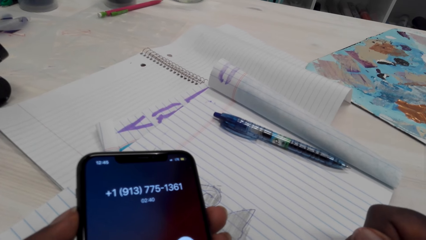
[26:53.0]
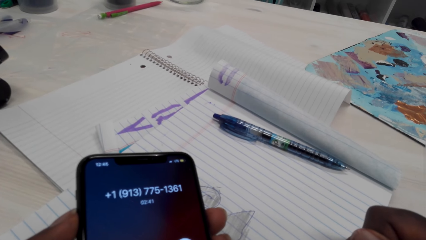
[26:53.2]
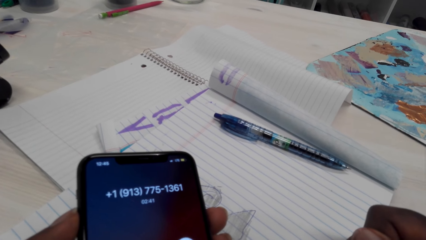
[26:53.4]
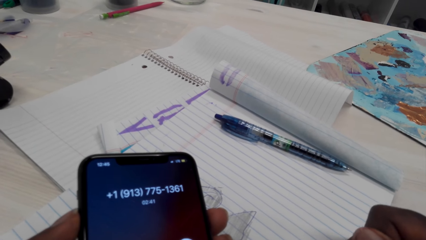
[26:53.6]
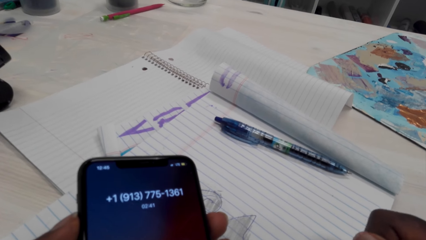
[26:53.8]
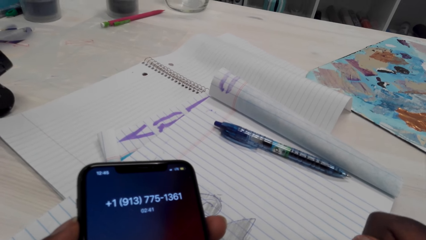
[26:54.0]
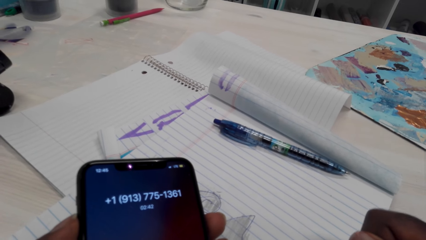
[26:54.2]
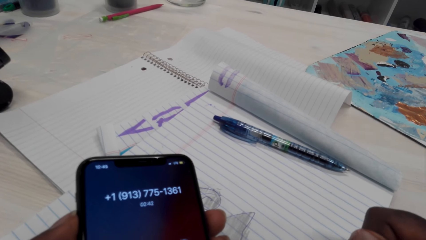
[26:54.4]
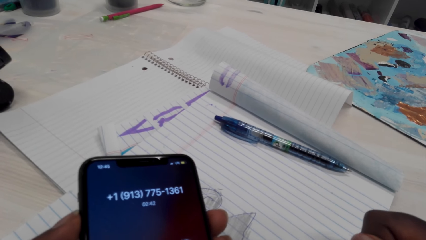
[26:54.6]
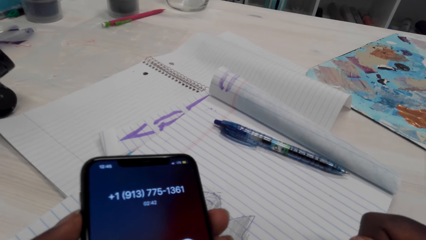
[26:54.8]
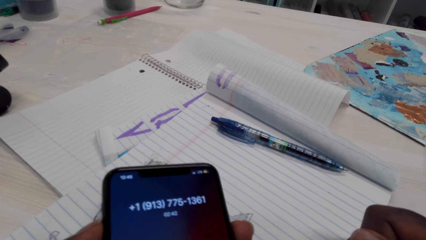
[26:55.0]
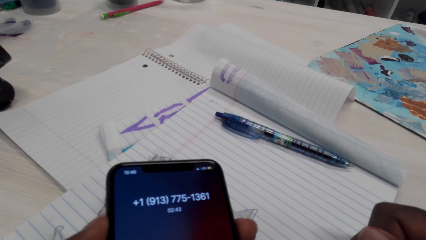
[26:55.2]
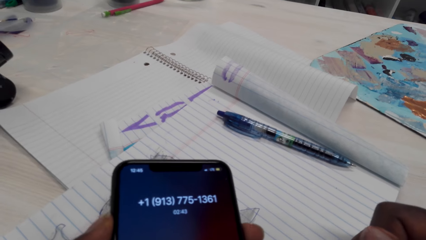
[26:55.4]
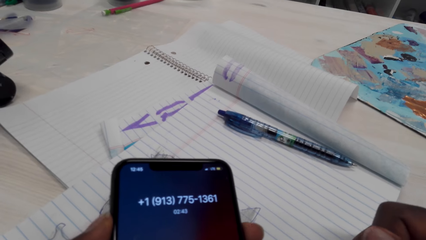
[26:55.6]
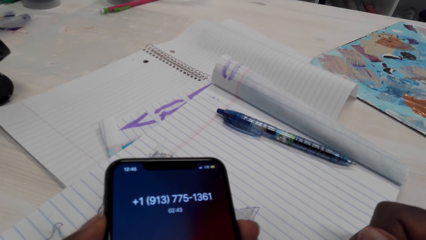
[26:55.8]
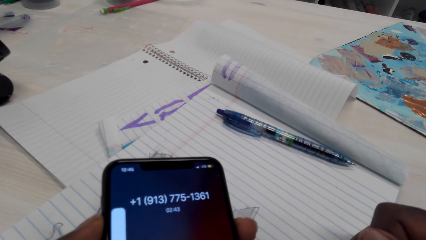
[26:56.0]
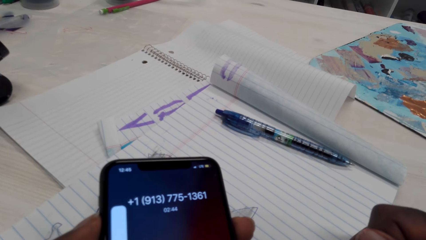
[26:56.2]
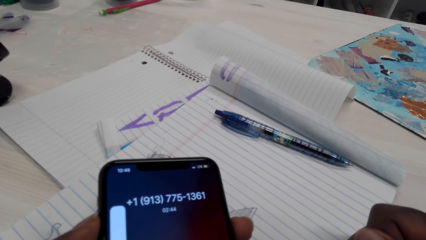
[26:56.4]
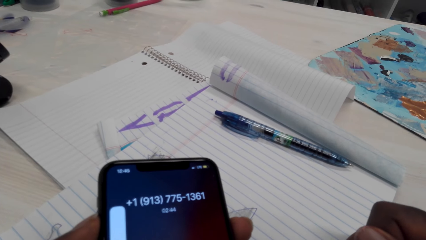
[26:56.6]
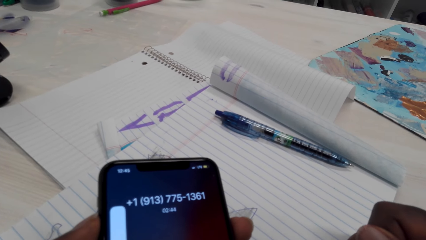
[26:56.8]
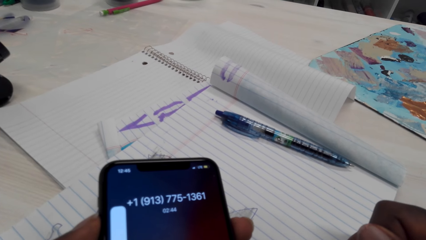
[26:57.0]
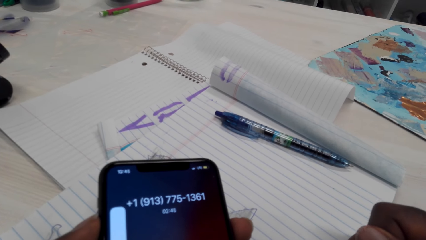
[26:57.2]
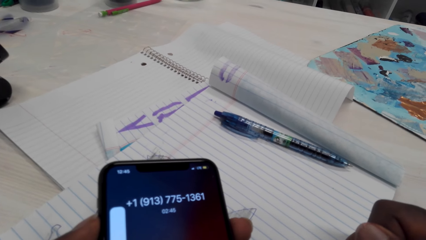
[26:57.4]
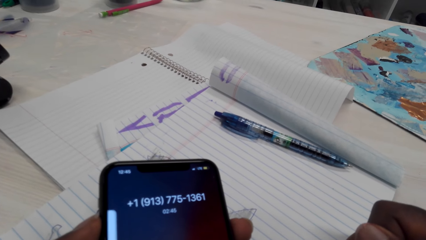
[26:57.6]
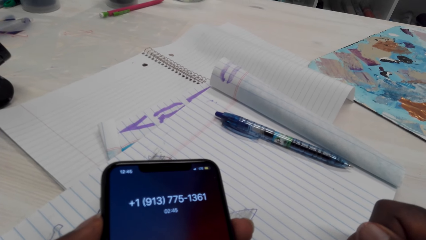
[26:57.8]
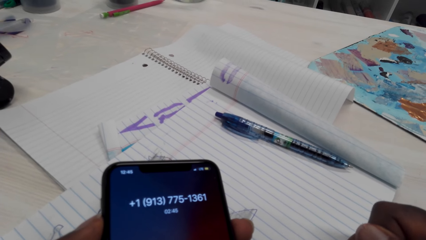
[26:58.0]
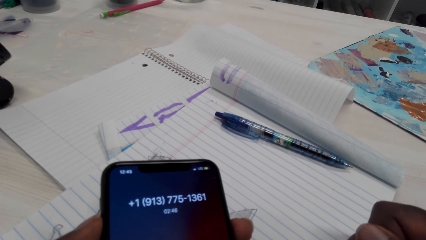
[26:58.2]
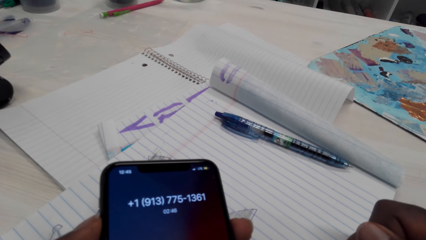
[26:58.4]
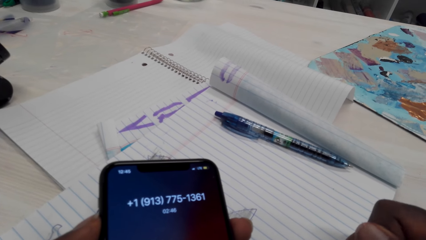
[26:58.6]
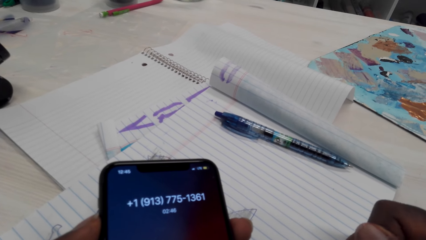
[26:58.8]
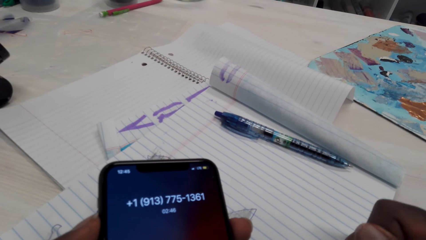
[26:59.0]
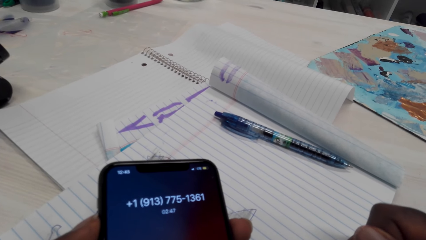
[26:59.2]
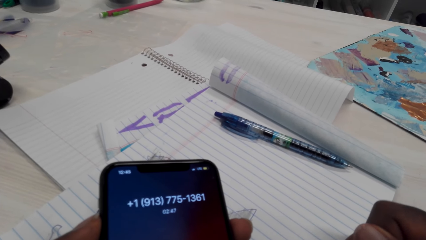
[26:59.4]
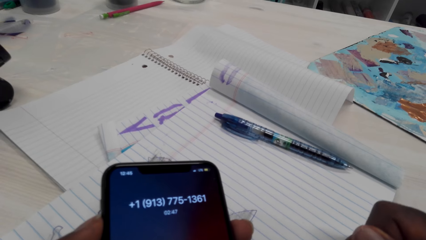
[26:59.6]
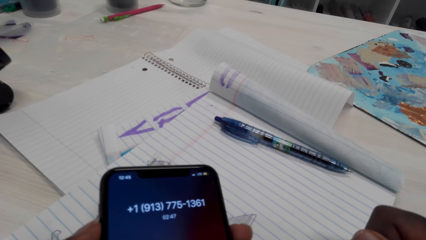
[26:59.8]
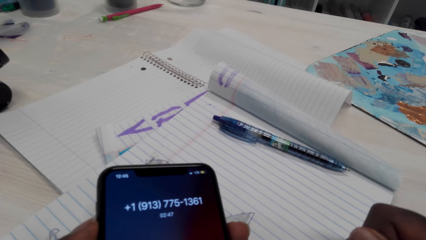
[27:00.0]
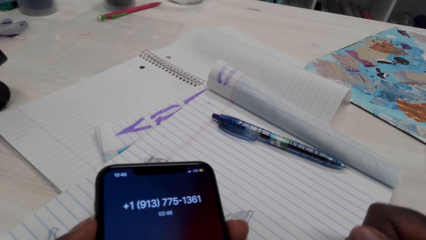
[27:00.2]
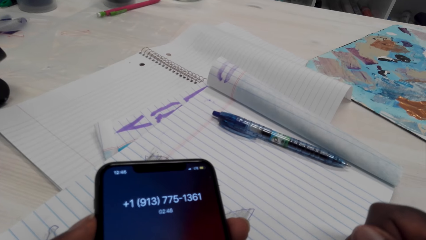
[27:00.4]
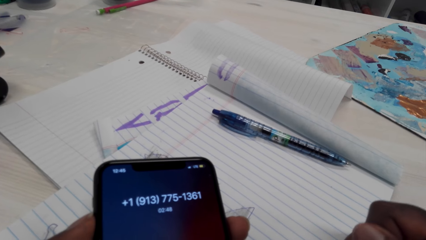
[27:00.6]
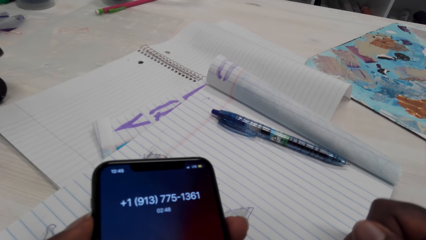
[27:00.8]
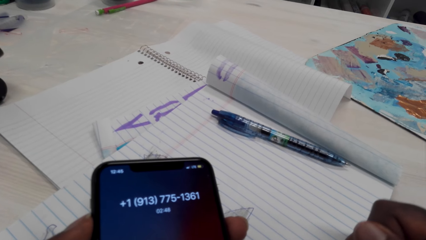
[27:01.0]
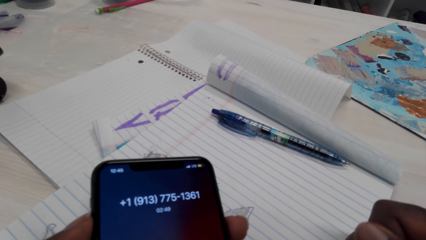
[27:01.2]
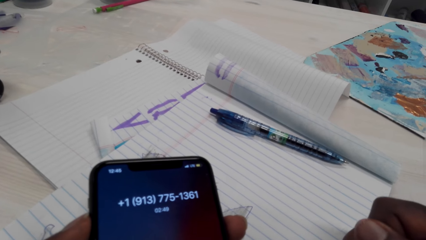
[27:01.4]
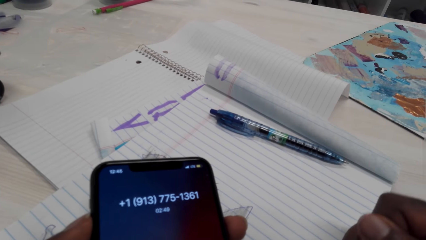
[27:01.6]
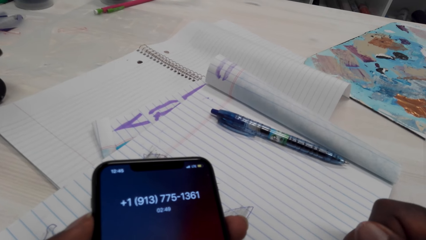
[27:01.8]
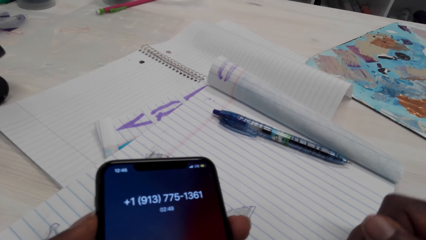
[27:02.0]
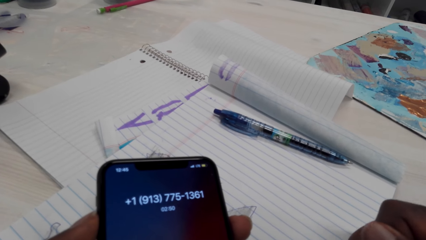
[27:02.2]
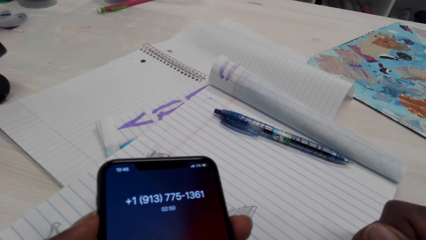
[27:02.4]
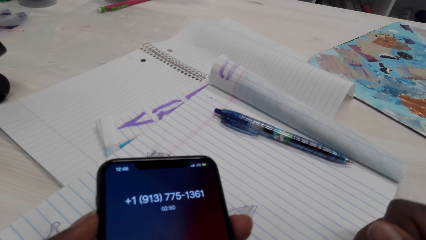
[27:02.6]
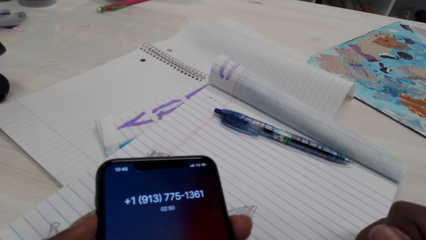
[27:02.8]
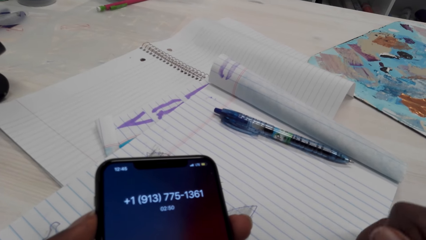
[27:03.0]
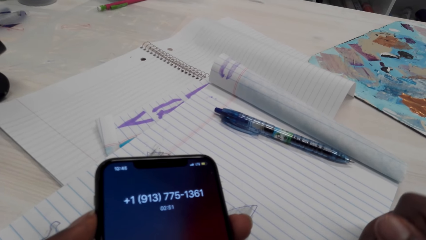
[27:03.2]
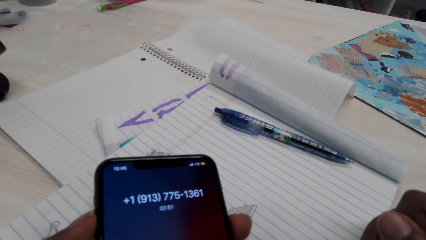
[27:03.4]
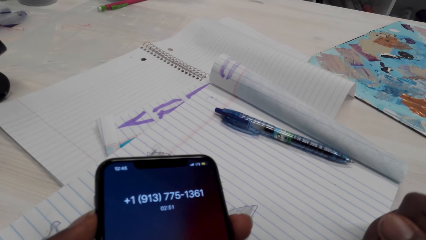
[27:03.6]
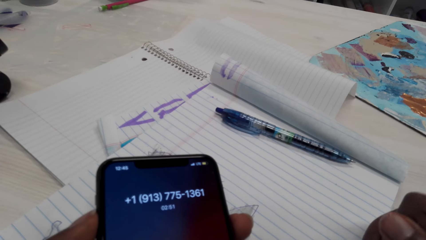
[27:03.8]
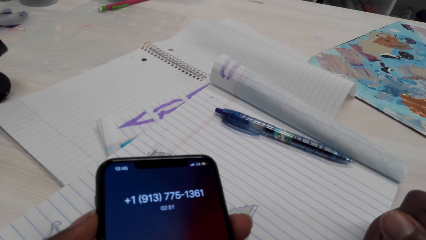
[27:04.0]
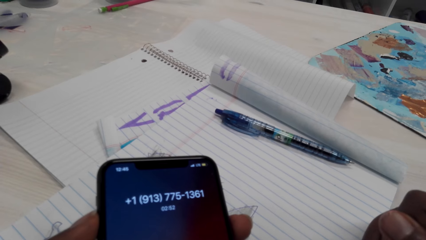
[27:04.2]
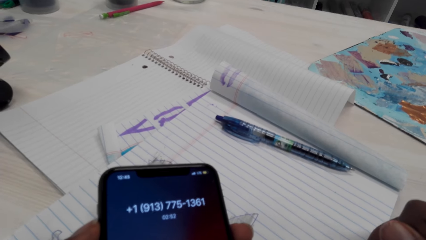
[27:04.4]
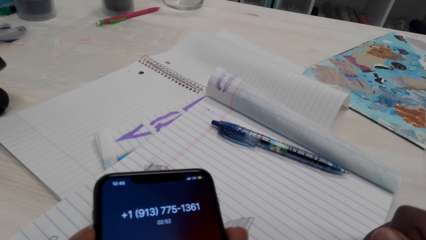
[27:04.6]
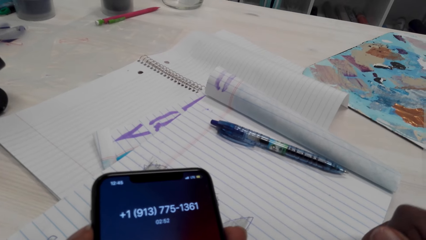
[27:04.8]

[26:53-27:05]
The camera wearer shades a drawing.

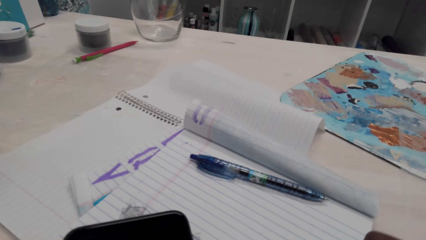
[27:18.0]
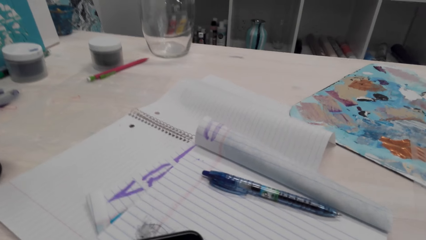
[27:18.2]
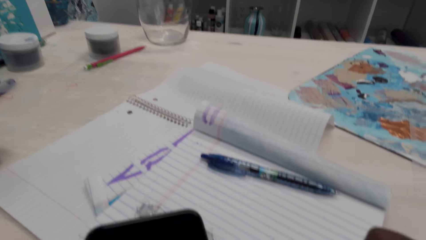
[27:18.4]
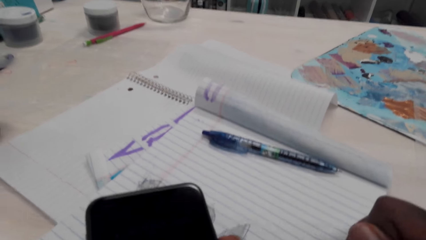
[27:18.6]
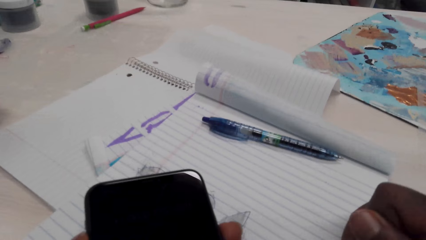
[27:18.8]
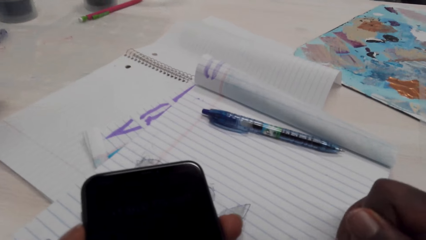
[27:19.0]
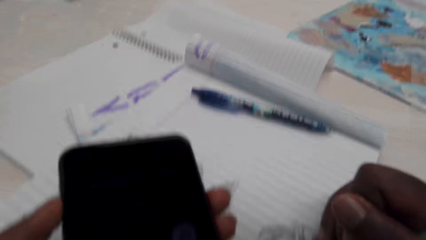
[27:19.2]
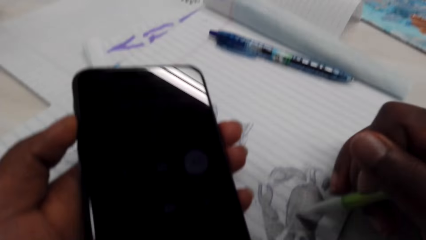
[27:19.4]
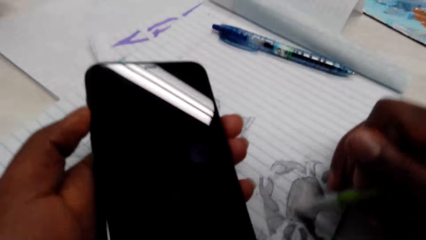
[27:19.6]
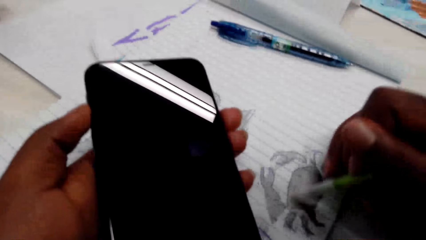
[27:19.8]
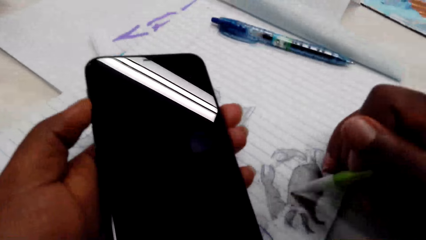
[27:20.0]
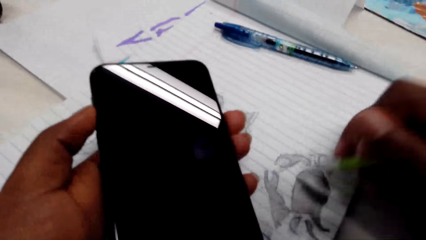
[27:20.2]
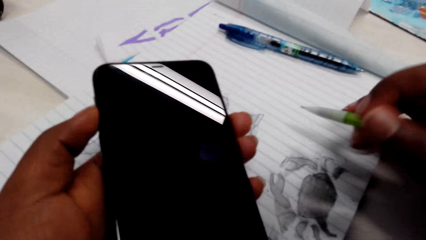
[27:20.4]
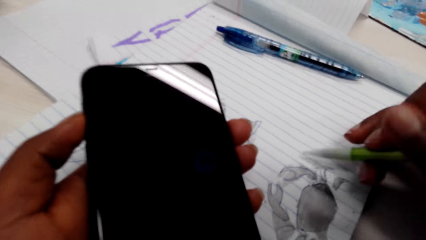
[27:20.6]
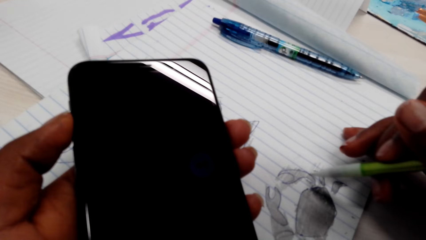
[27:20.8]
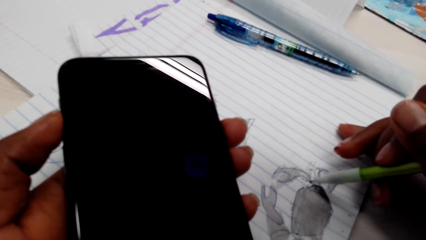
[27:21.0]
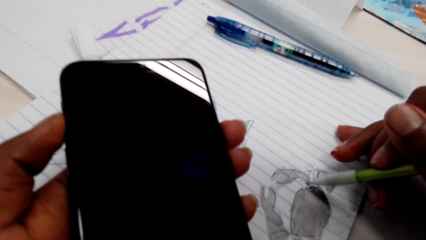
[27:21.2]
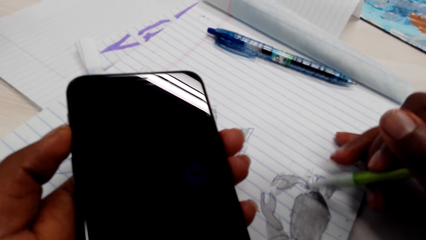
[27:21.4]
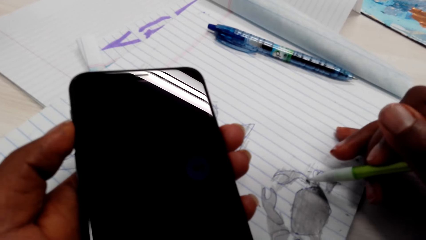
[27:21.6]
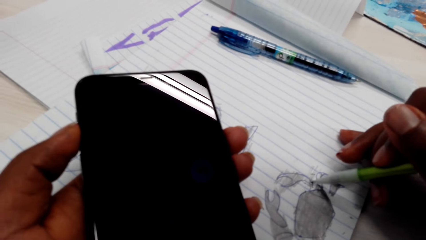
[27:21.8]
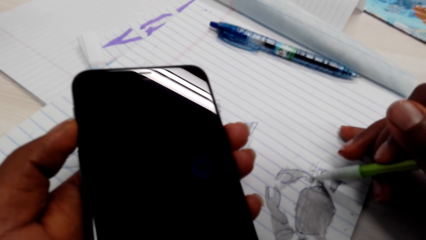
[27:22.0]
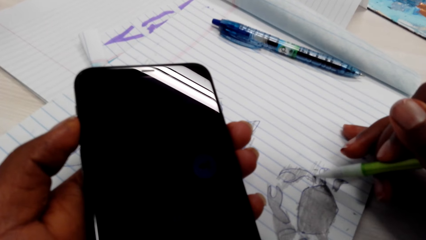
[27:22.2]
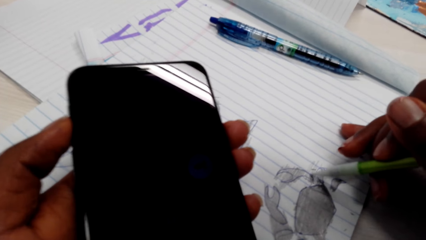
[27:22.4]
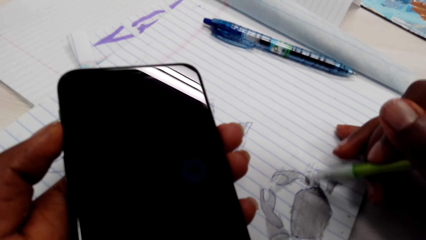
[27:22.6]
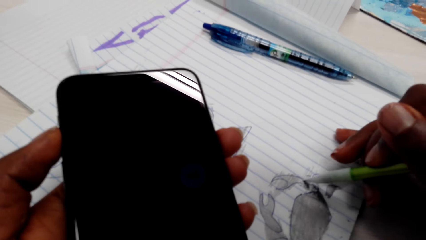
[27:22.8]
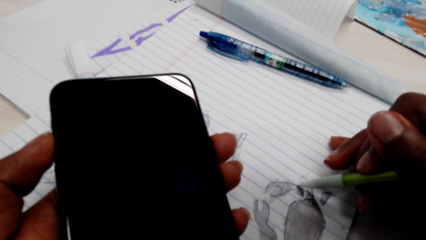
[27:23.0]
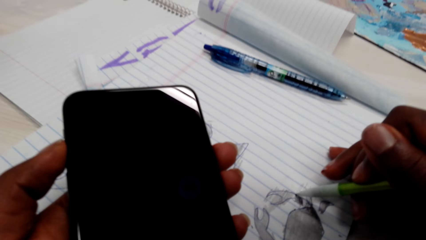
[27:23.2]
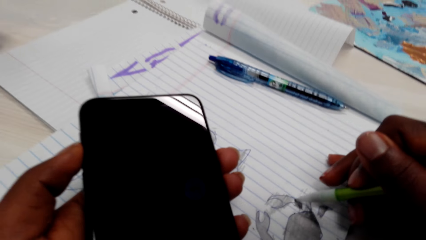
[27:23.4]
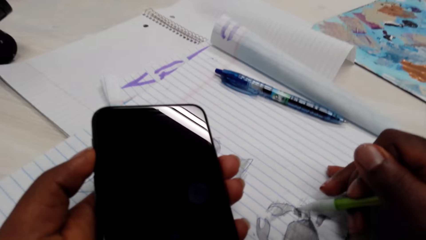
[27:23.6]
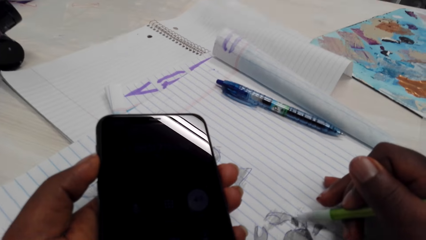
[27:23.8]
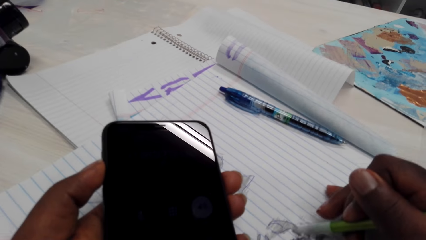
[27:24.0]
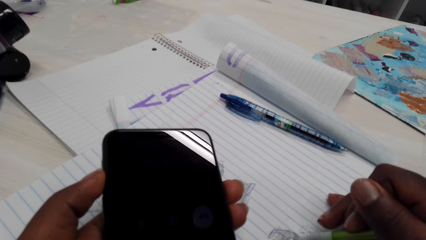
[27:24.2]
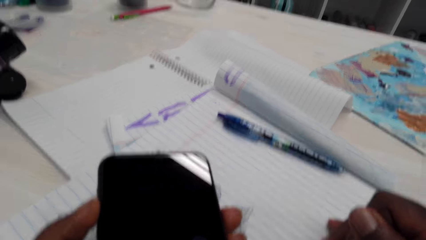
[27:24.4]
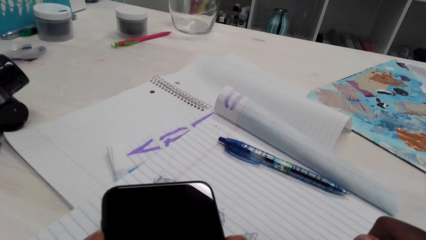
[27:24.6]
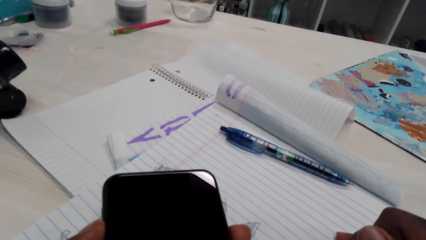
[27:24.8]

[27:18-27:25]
The camera wearer adjusts the pencil. They color on a picture with the pencil.
